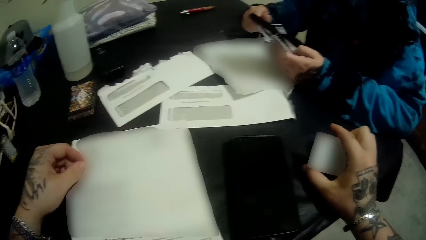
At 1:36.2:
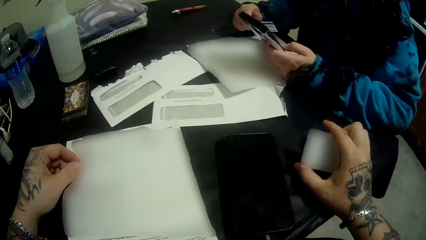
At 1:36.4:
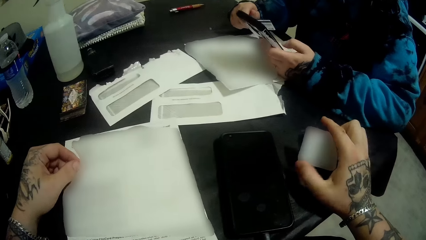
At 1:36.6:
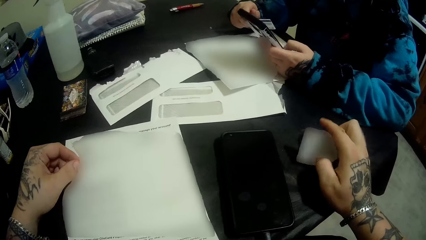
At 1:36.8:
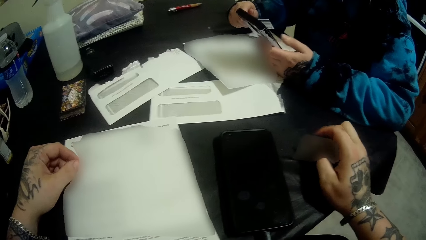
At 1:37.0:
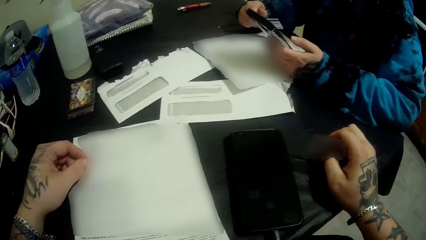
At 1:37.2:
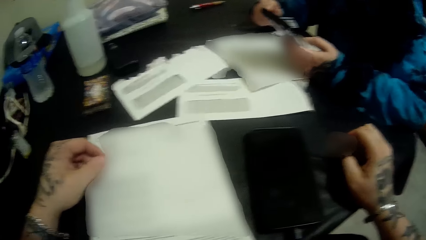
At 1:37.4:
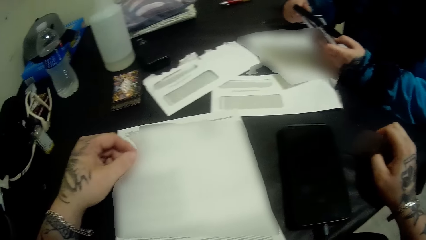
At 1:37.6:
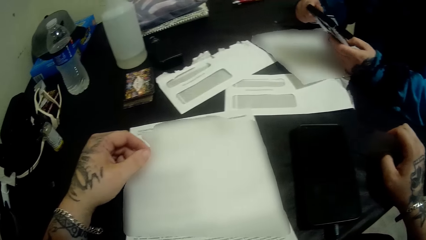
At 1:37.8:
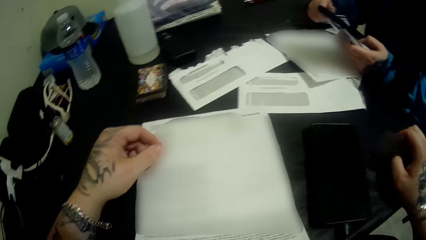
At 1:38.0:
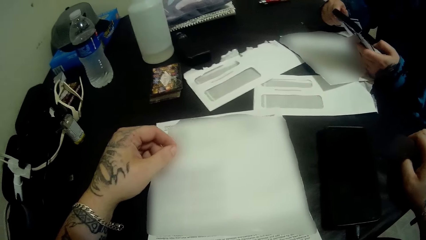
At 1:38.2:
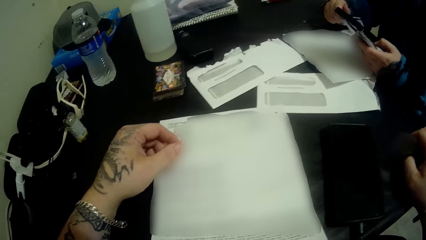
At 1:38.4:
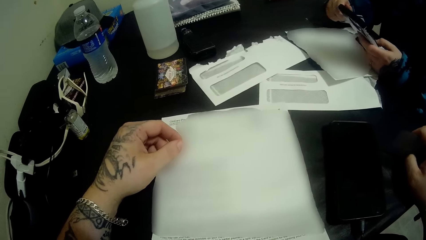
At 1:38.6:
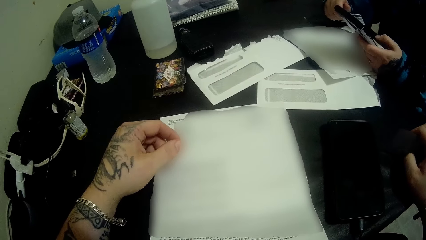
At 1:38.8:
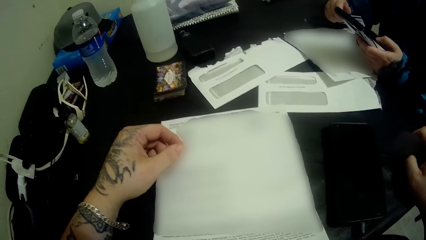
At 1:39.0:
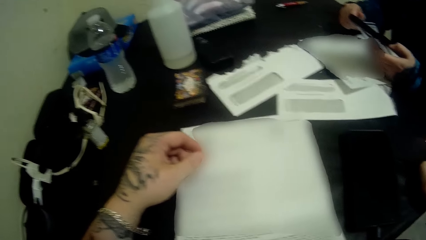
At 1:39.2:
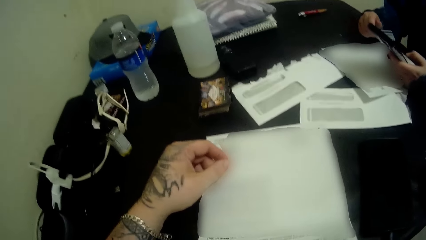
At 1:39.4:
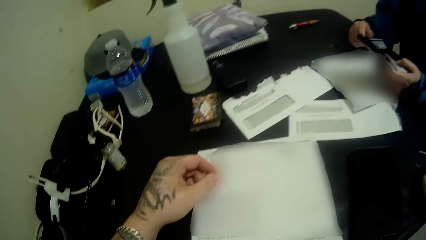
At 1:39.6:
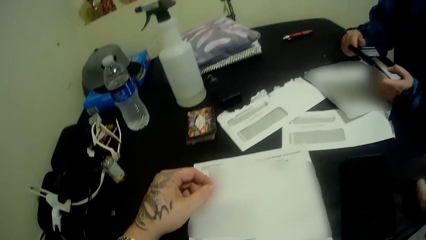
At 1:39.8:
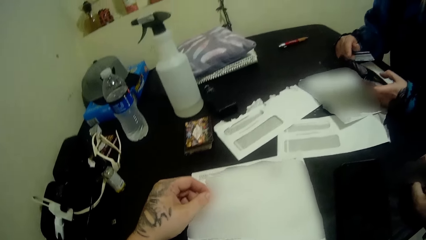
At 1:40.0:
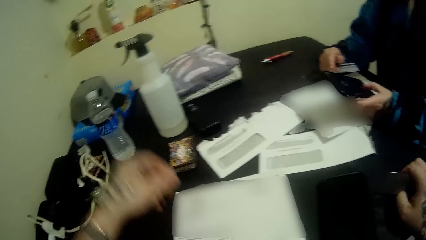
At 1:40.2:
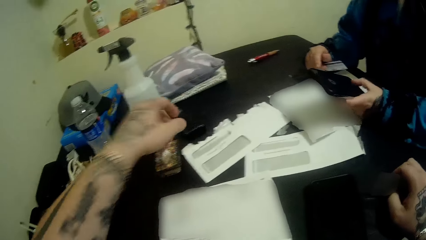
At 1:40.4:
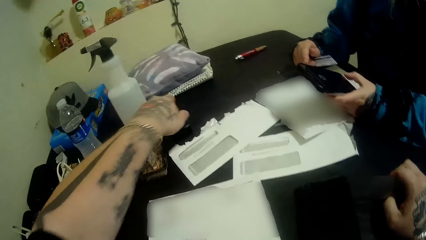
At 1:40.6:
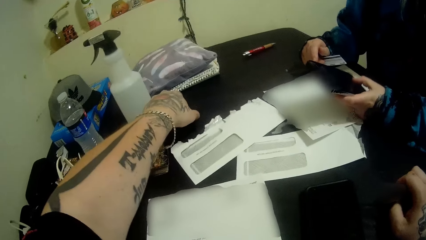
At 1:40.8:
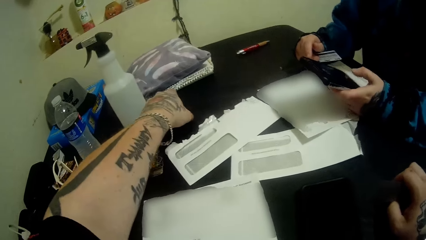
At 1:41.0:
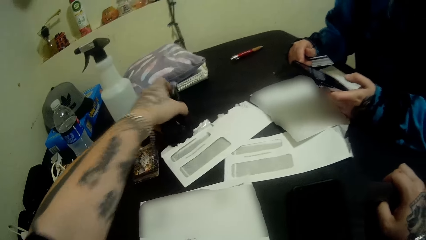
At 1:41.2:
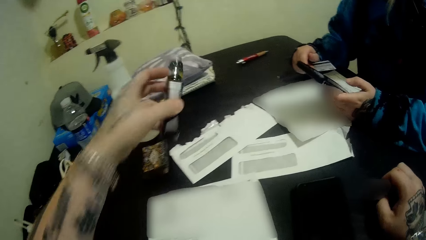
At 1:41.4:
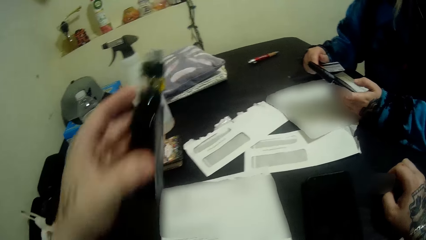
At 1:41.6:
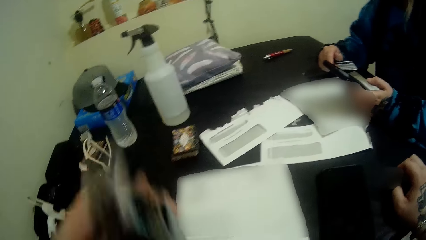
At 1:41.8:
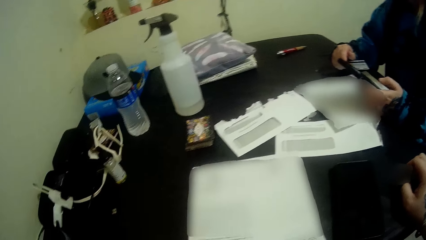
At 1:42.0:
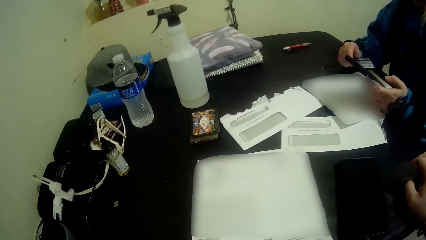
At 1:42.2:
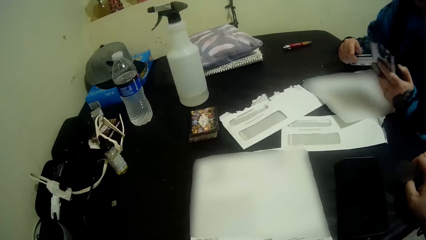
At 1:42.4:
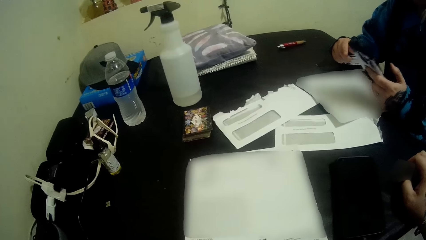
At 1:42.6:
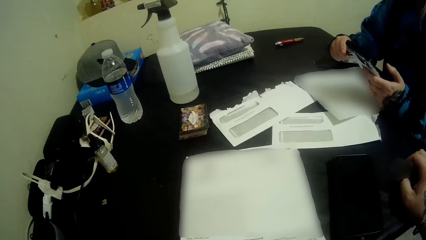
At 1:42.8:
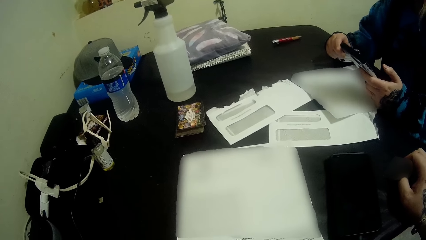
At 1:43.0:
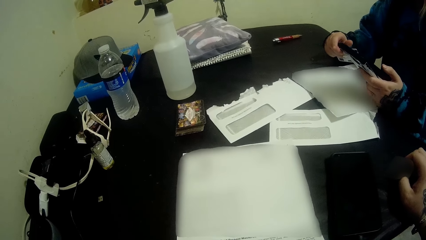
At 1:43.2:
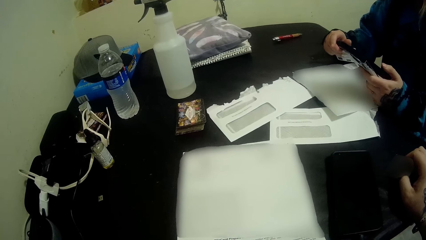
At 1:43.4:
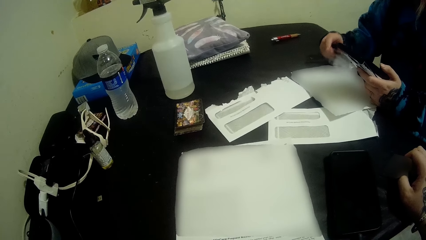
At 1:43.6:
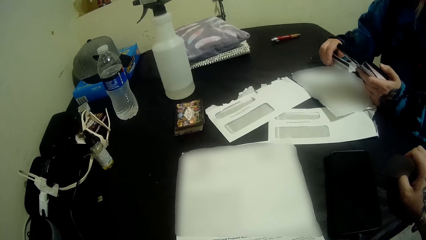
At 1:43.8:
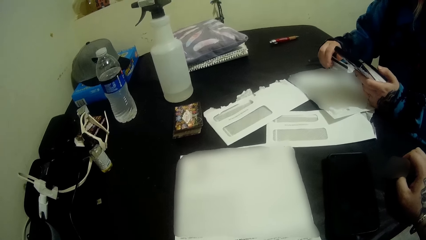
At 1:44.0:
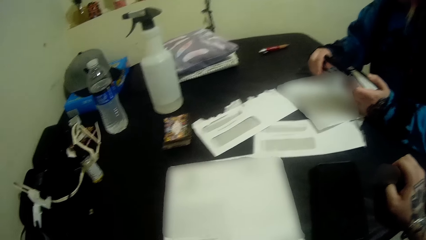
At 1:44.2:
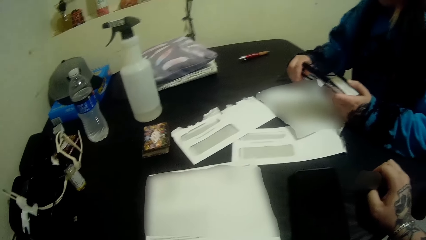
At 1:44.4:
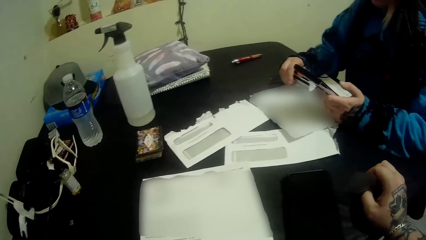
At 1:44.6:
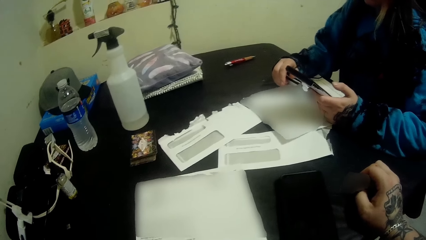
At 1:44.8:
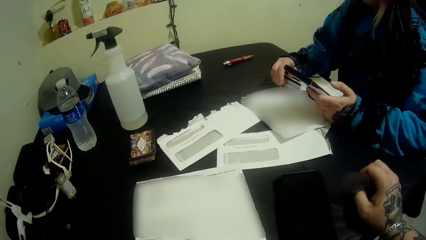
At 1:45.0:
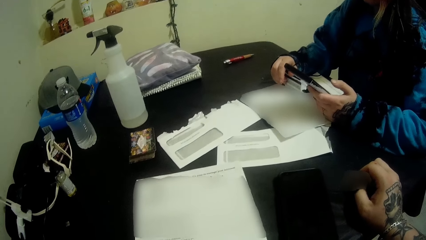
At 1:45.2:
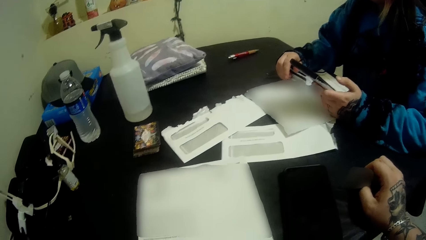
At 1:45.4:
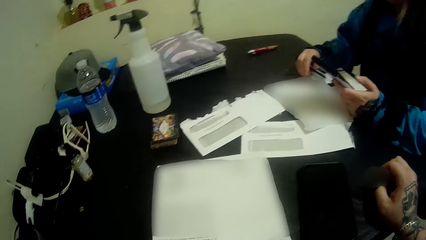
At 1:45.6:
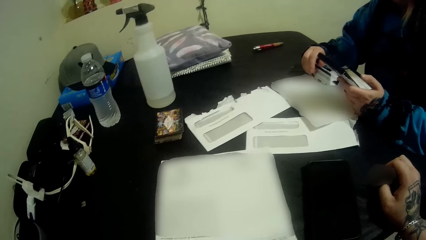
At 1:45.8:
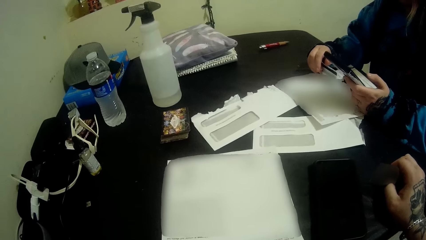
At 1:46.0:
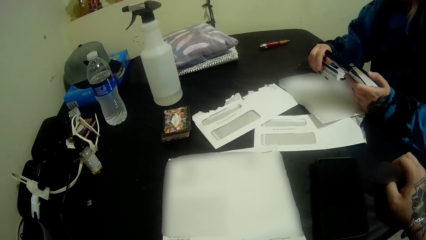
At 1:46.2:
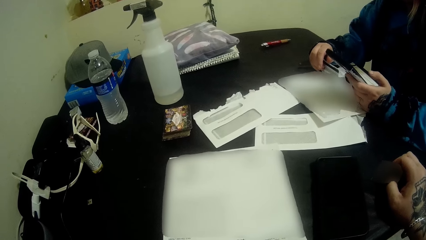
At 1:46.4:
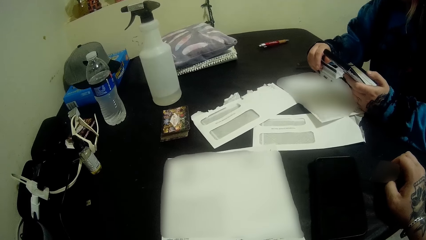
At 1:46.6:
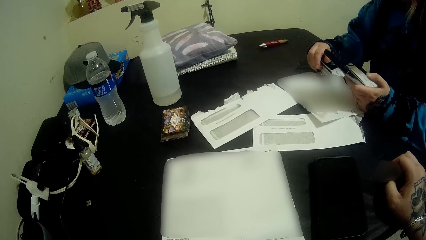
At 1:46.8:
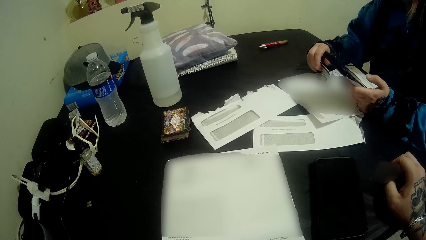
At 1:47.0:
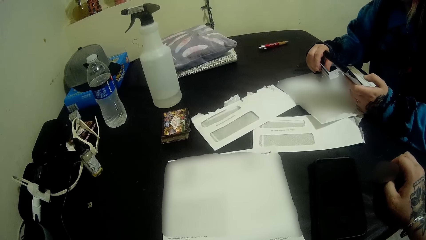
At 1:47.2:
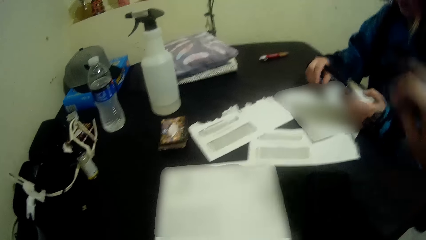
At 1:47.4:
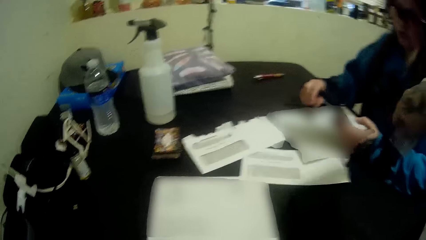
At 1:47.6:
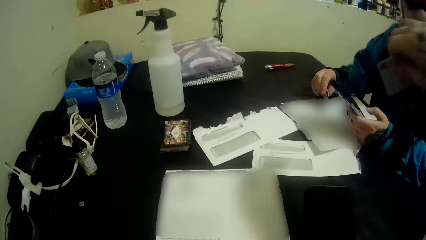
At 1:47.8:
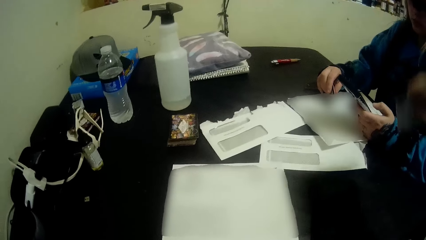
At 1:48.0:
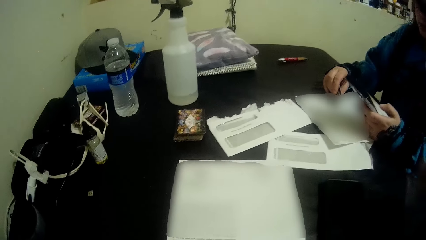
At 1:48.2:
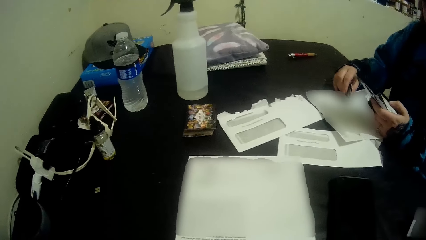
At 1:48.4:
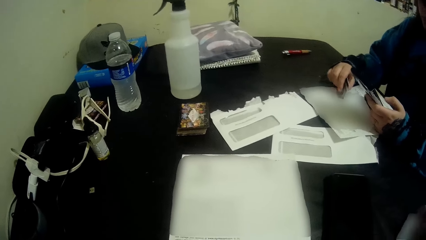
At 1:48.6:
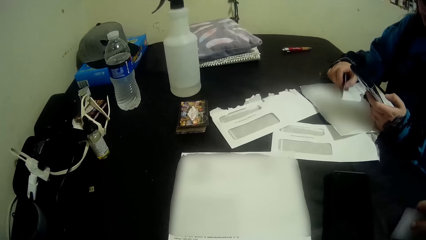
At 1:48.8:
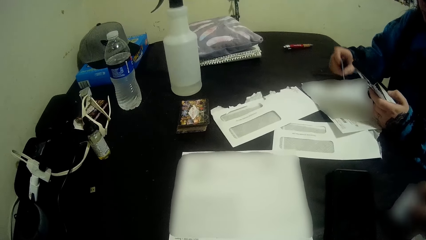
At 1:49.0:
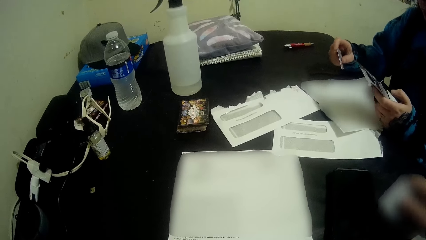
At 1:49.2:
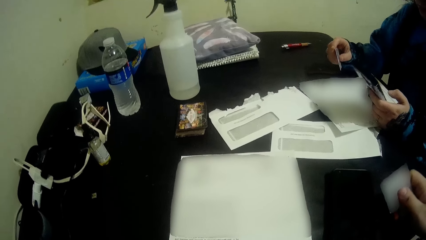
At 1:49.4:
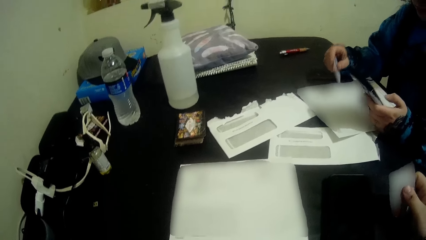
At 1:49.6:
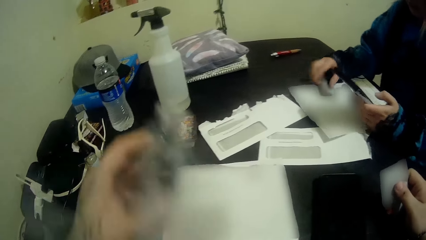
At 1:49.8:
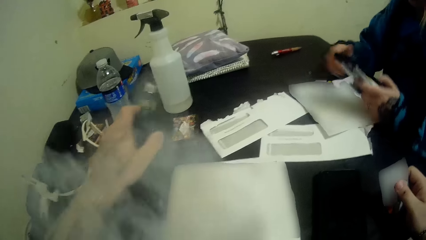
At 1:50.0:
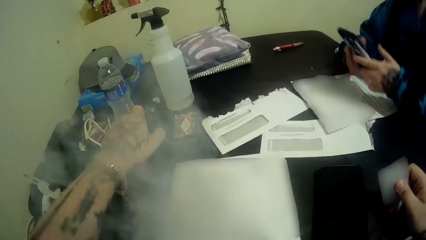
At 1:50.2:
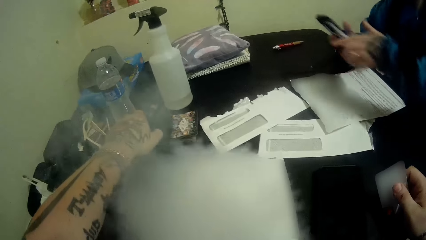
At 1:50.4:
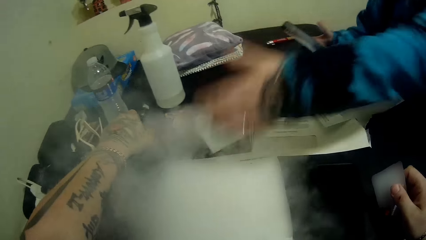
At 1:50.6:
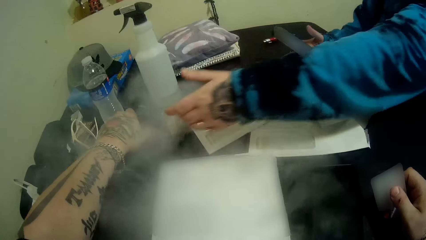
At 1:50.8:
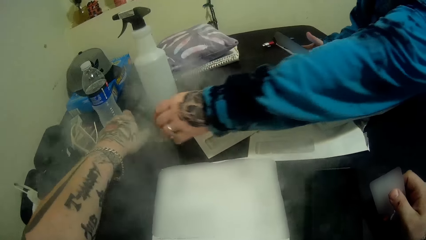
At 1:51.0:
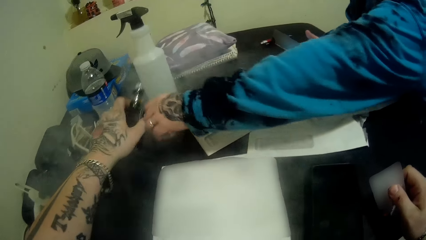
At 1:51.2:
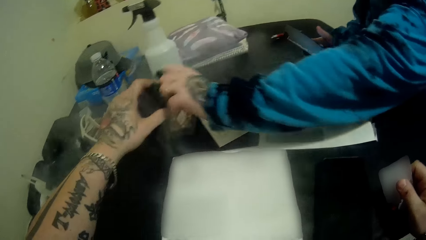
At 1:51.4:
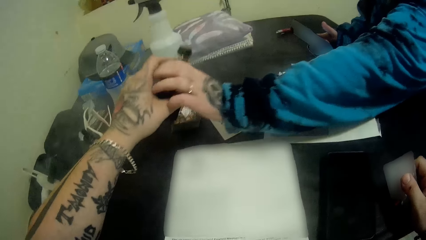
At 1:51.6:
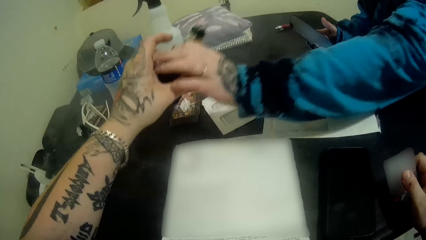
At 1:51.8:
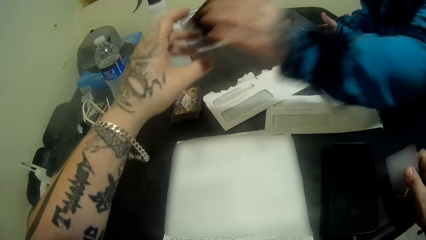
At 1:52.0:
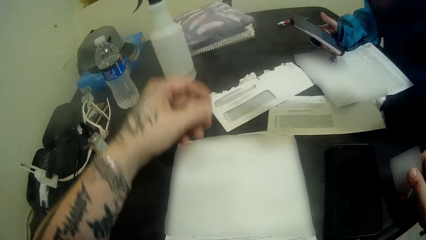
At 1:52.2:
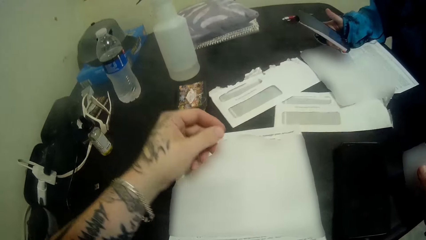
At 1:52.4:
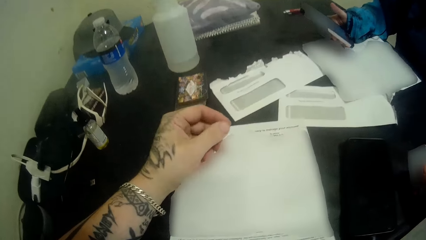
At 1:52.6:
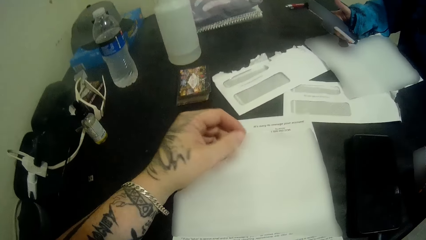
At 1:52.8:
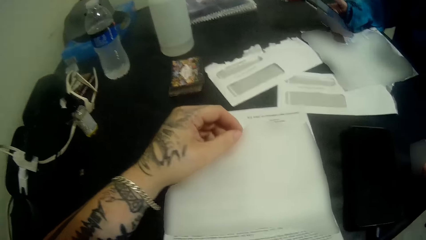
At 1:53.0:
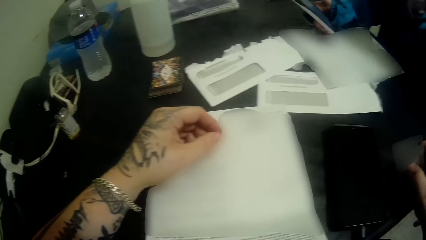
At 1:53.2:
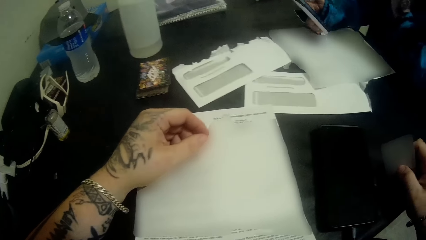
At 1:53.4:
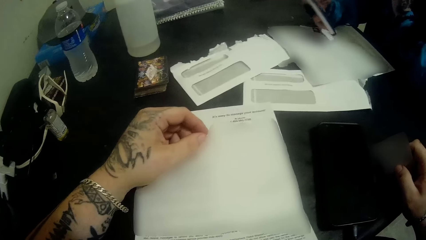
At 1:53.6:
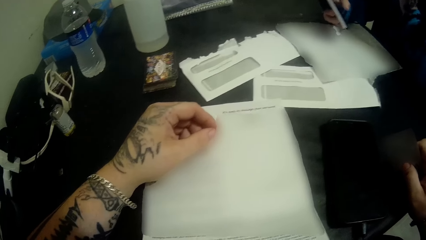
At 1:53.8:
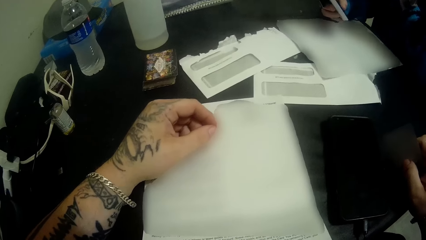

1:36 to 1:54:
The camera wearer holds the card. They look at the phone and look at the paper. They pick up the pipe or bottle from the table. They hold the bottle. They look at the paper. They talk to the woman. The woman talks. The camera wearer lifts the hand. The woman drops the card on the table and moves the phone to her right hand. The camera wearer puts the bottle on the table. They pass the pipe to the woman. The woman takes the pipe from the camera wearer. The camera wearer puts the hand on the paper.
